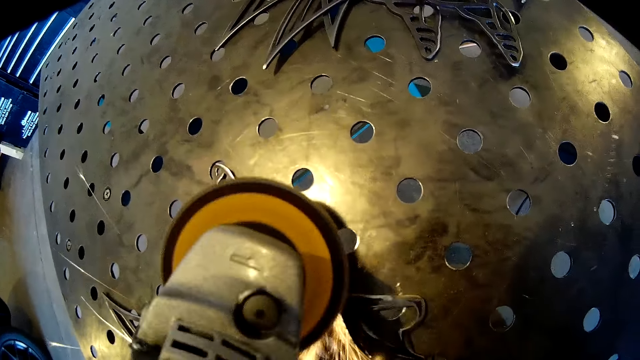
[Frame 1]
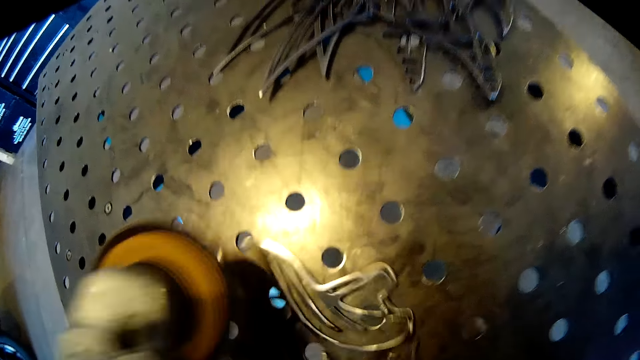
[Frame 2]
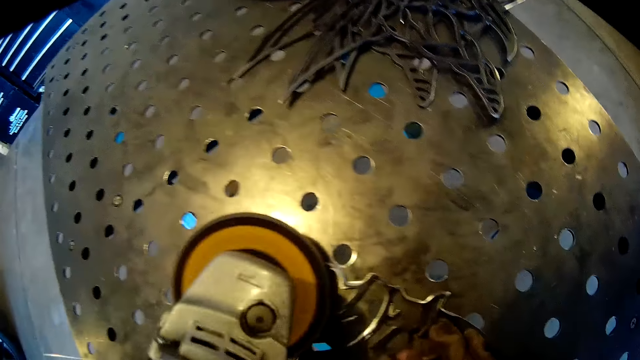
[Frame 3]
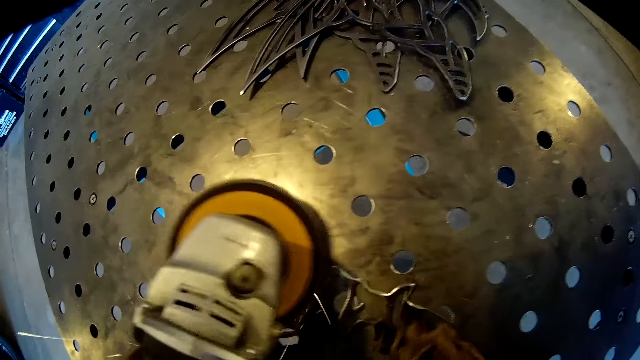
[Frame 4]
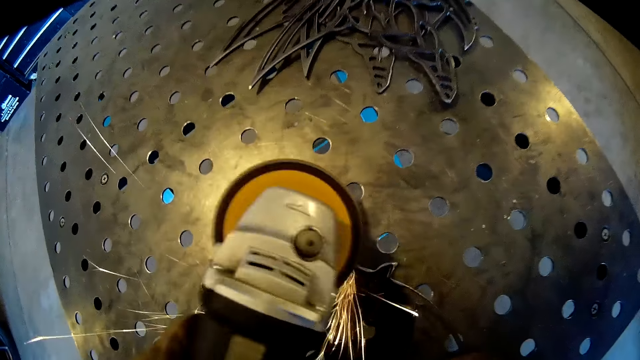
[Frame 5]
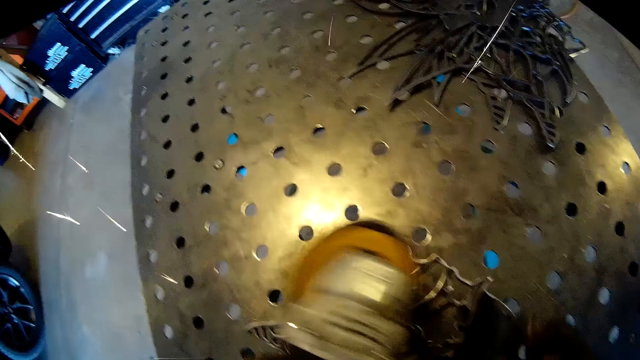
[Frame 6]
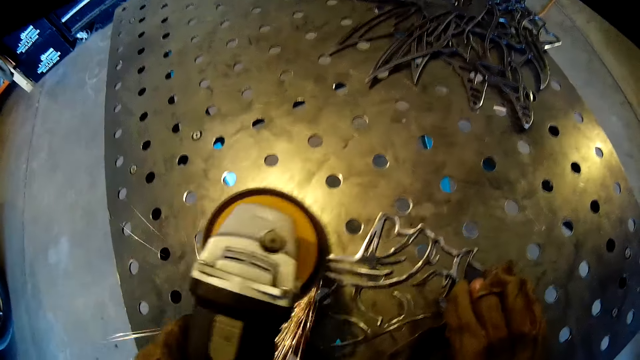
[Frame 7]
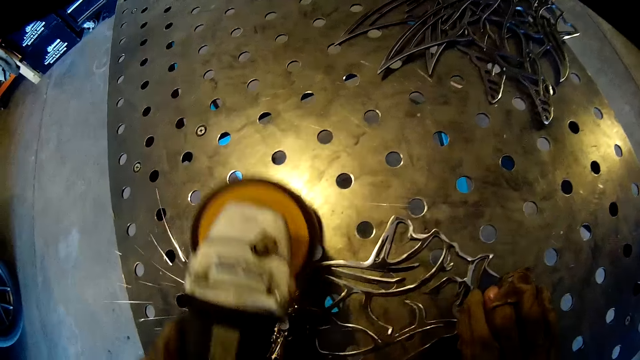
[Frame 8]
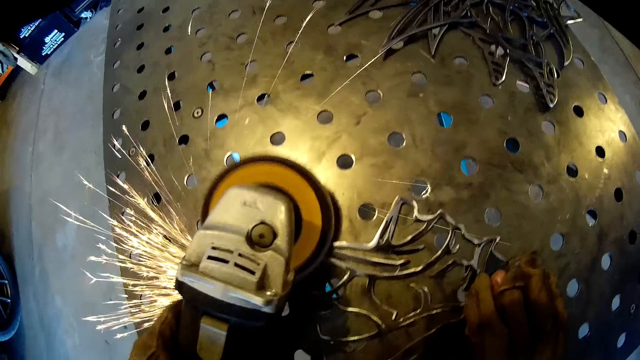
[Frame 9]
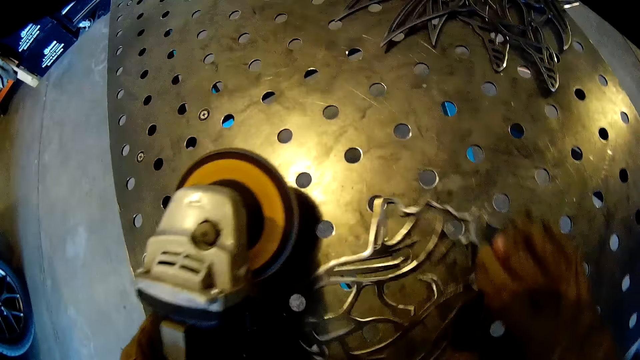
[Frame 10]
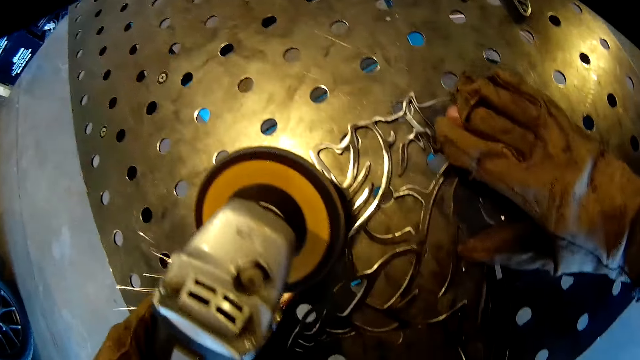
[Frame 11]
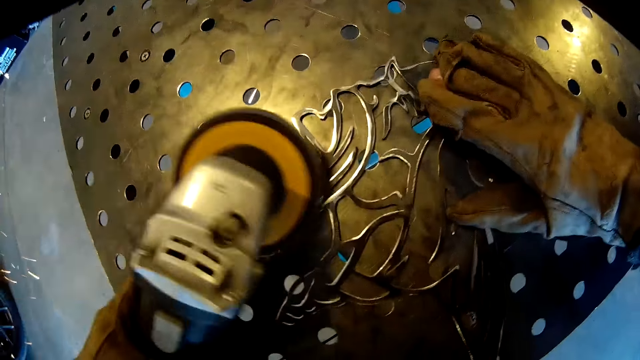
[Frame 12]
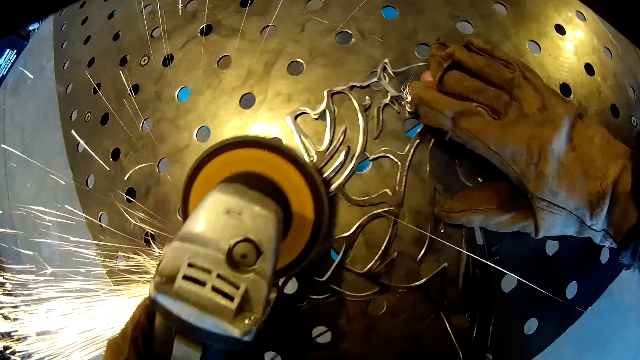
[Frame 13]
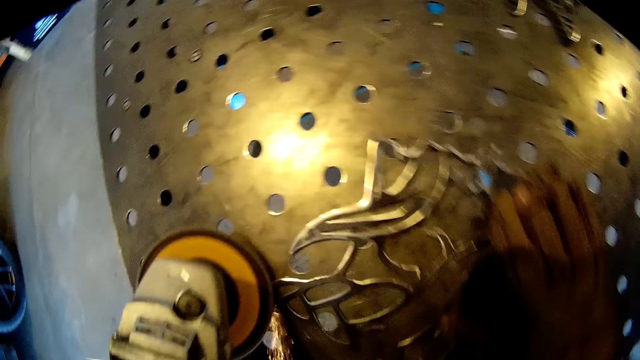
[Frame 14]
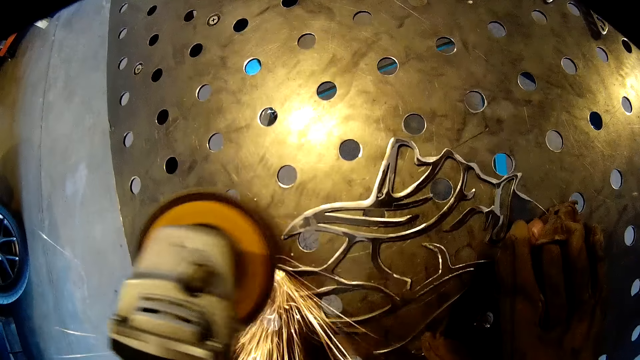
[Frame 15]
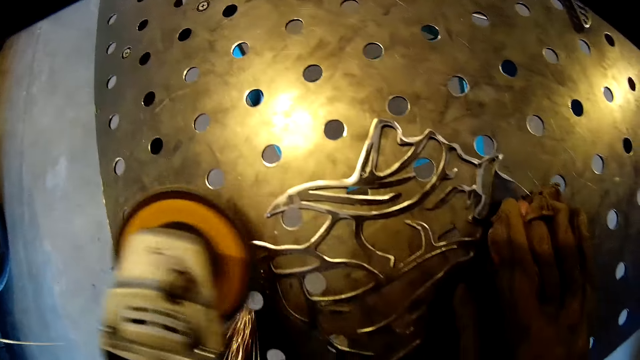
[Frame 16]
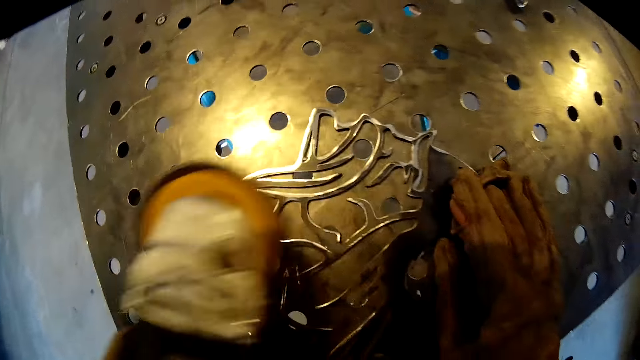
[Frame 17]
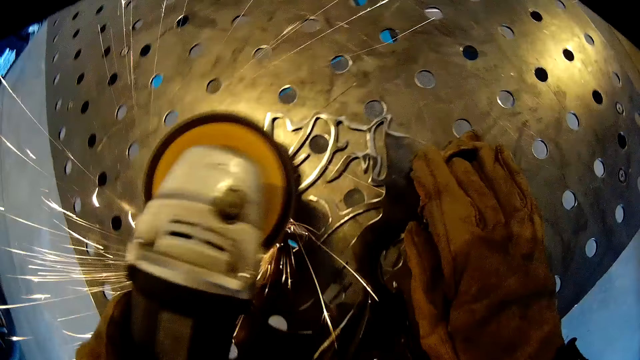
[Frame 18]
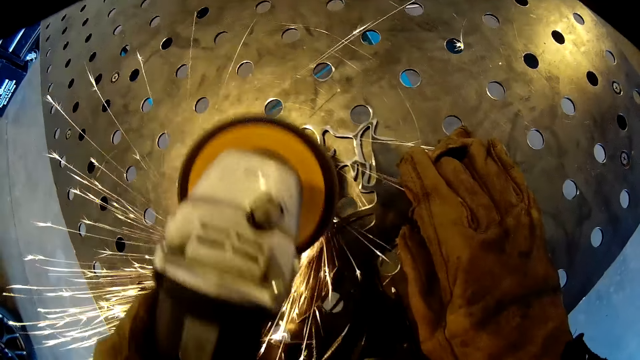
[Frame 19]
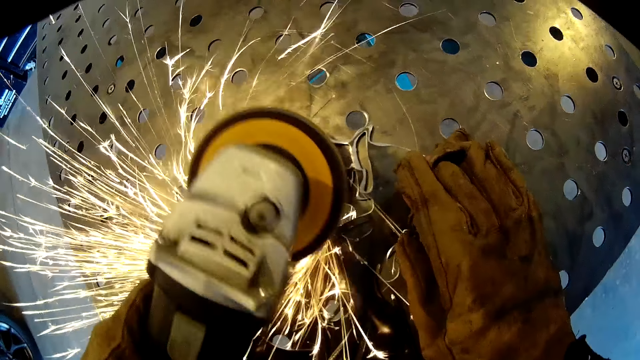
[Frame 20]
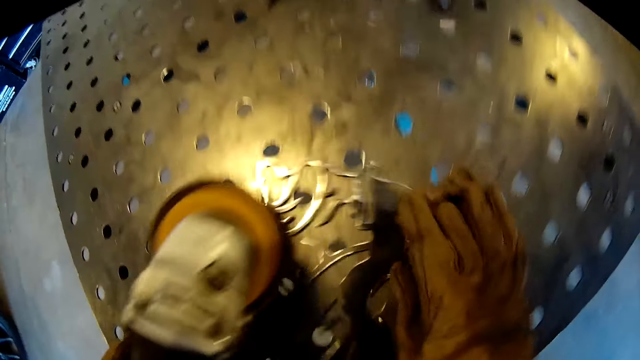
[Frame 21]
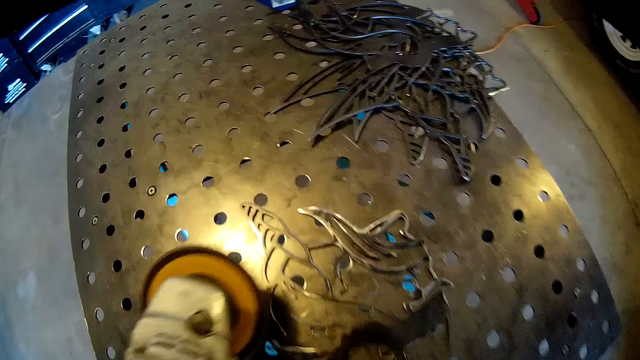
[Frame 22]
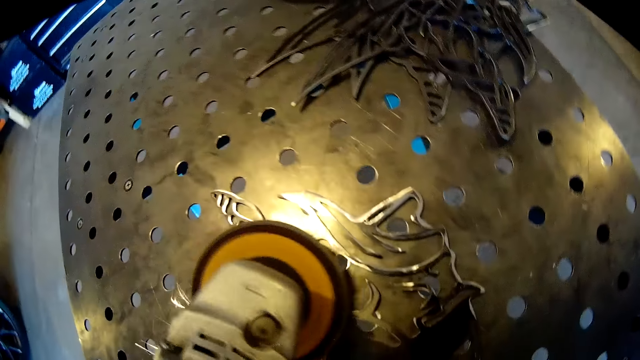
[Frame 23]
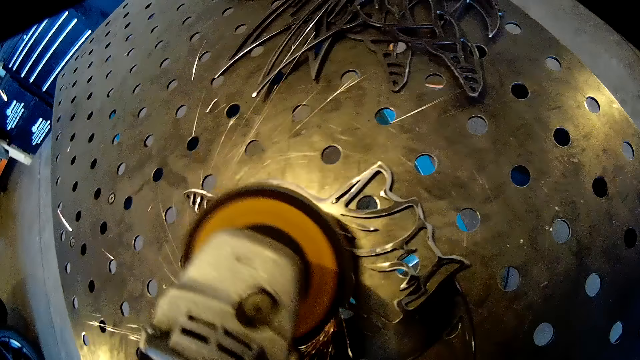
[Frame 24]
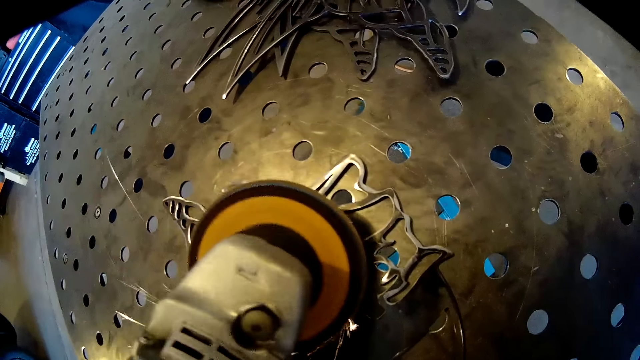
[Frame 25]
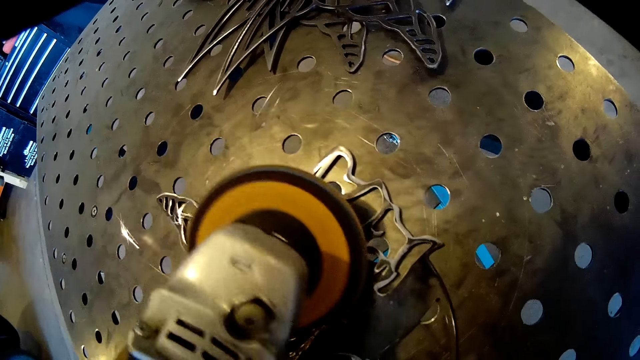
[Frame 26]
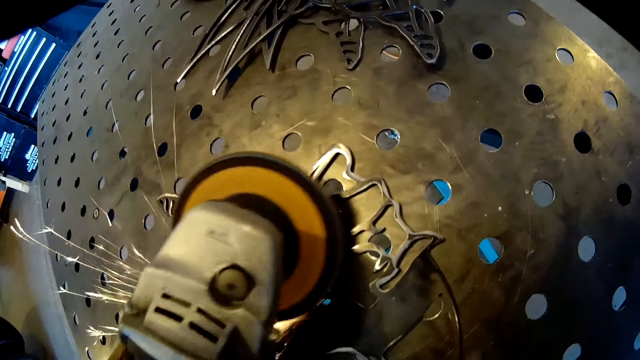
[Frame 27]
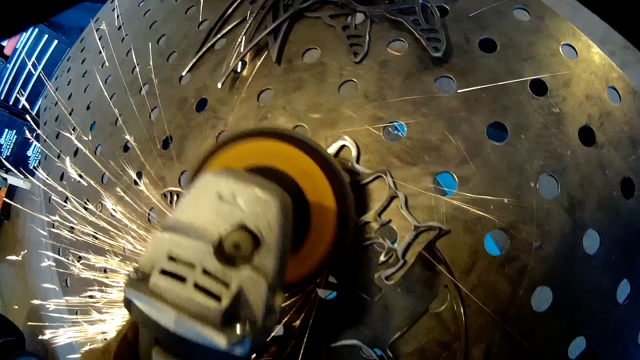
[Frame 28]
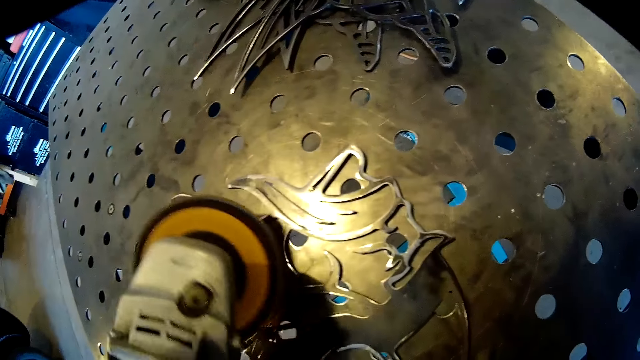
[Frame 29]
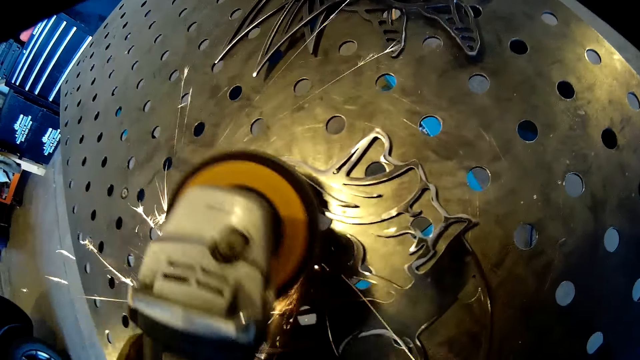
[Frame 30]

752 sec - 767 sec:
The camera wearer turns the wrought iron design on the metal table with his gloved right hand. He finishes the wrought iron design on the metal table in the workshop with the grinder in his gloved left hand. He finishes it again. He turns the wrought iron design on the metal table with his gloved right hand. He finishes the wrought iron design on the metal table in the workshop with the grinder in his gloved left hand. He turns the wrought iron design on the metal table with his gloved right hand. He finishes the wrought iron design on the metal table in the workshop with the grinder in his gloved left hand.

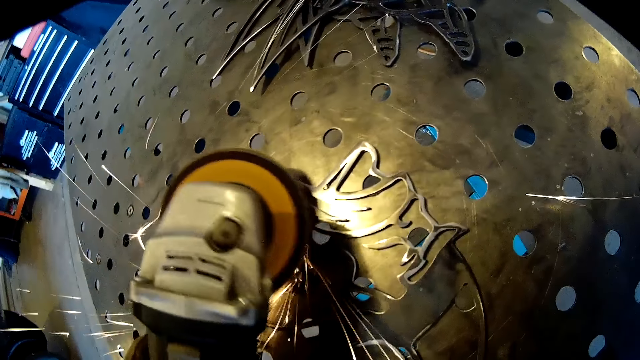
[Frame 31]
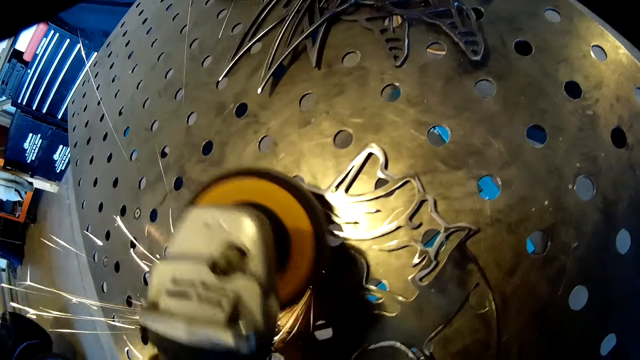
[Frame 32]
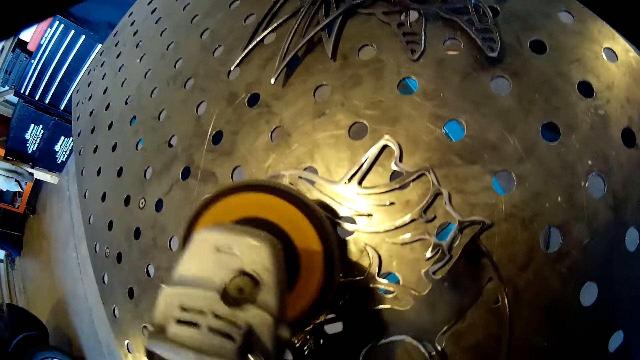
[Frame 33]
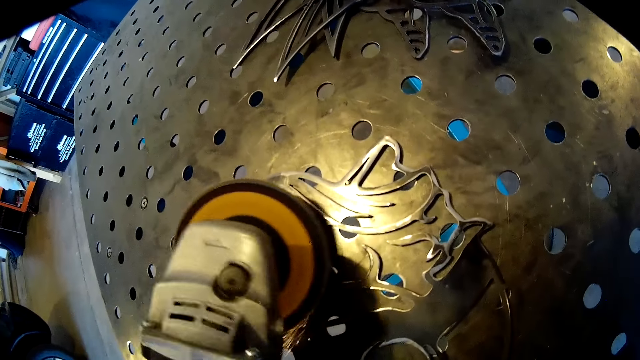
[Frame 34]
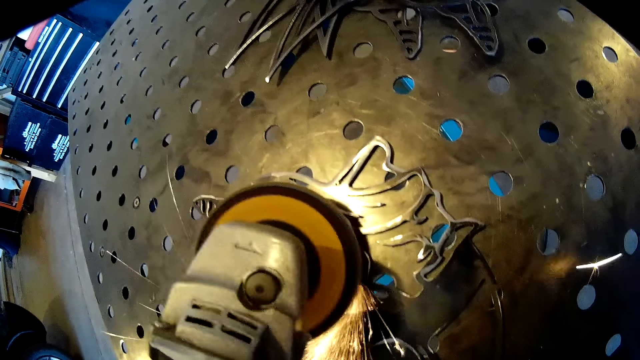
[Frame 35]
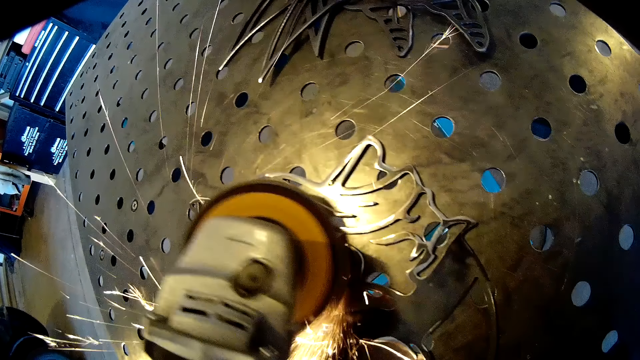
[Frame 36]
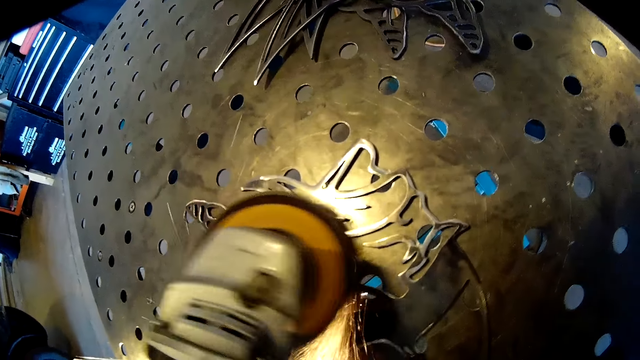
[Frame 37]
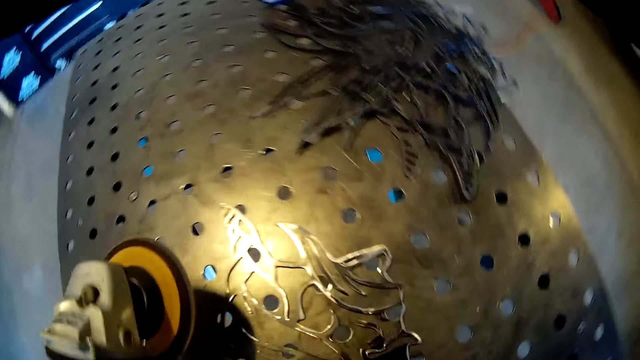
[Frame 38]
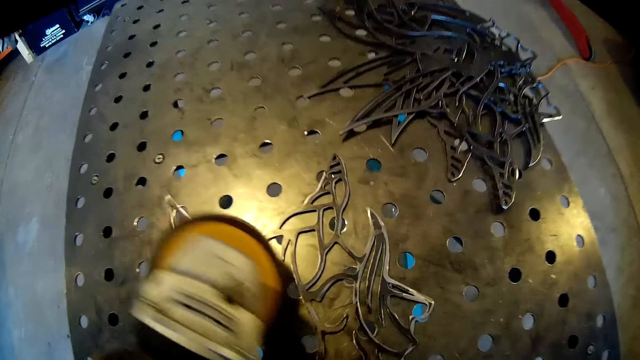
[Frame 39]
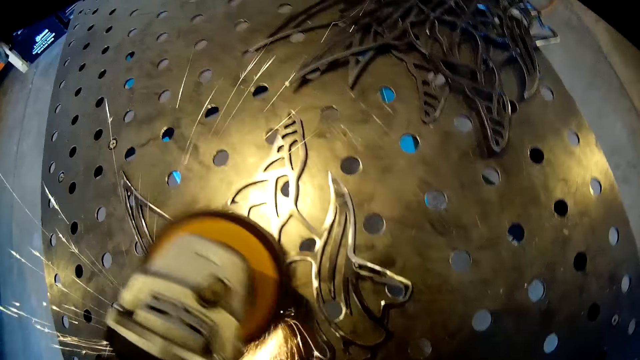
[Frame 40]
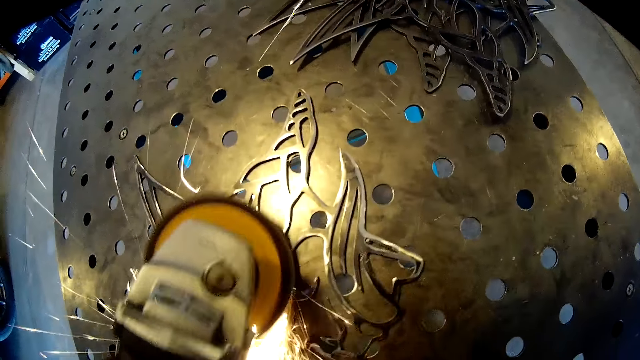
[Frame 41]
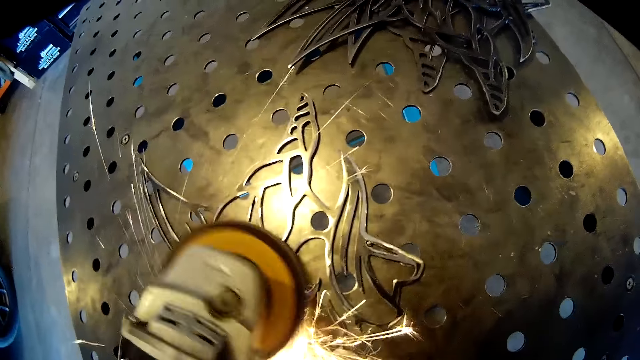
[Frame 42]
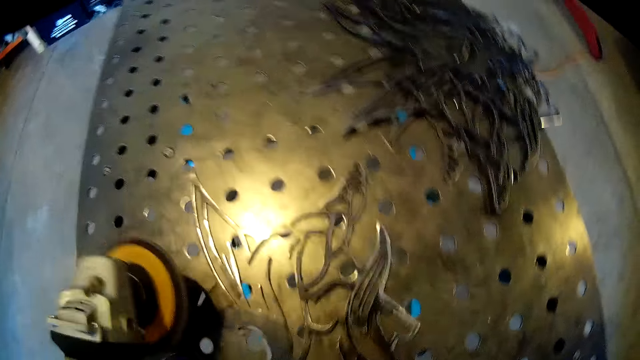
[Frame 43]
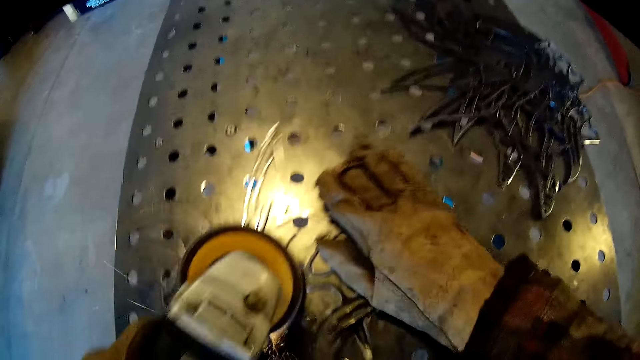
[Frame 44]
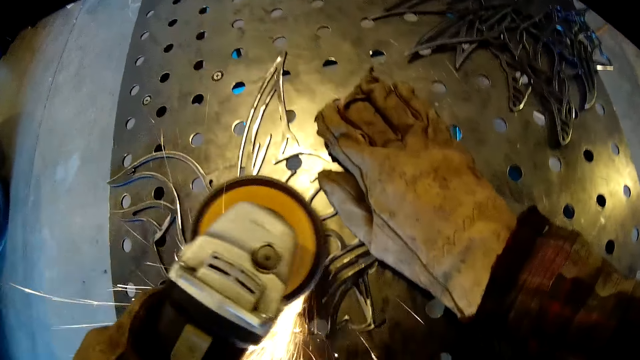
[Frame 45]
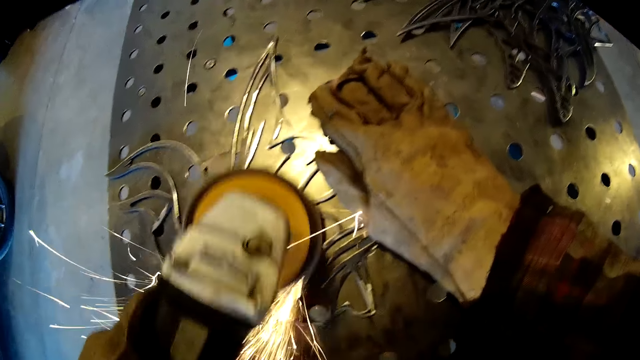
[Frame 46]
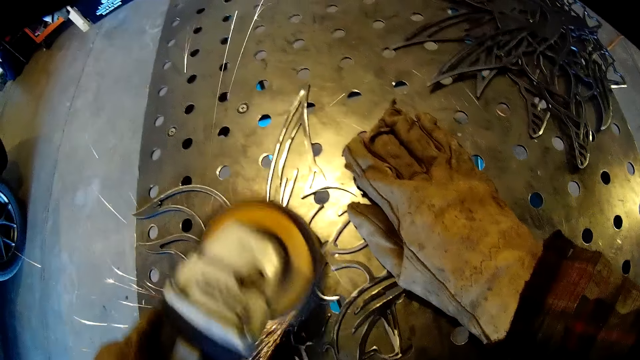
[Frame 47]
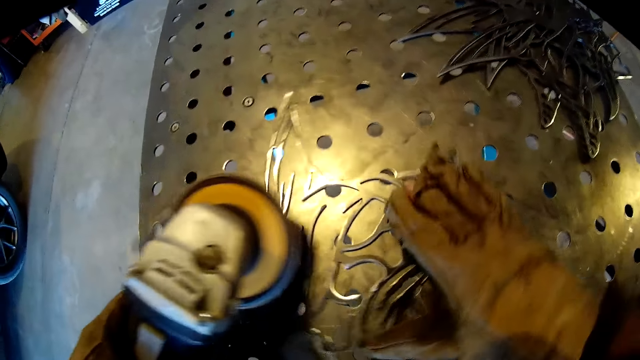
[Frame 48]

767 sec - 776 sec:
The camera wearer turns the wrought iron design on the metal table with his gloved right hand. He finishes the wrought iron design on the metal table in the workshop with the grinder in his gloved left hand. He turns the wrought iron design on the metal table with his gloved right hand. He finishes the wrought iron design on the metal table in the workshop with the grinder in his gloved left hand.
